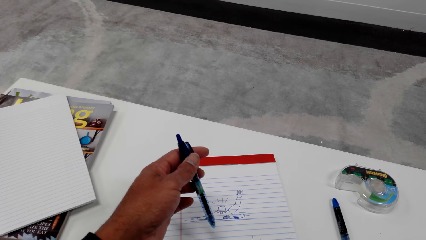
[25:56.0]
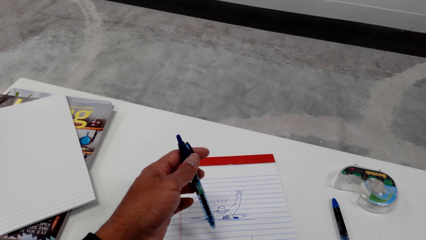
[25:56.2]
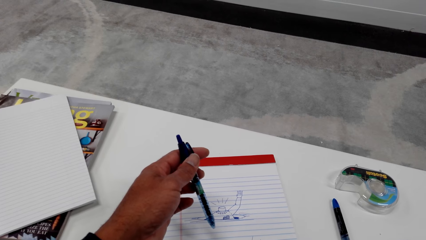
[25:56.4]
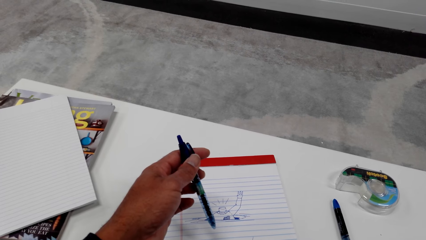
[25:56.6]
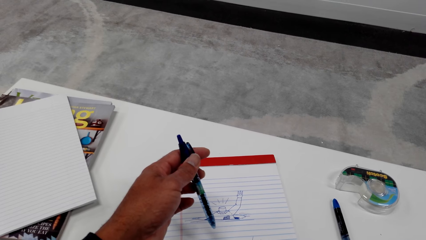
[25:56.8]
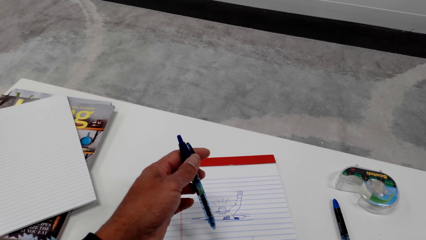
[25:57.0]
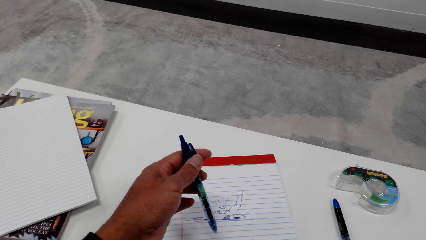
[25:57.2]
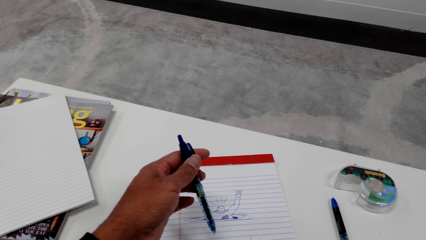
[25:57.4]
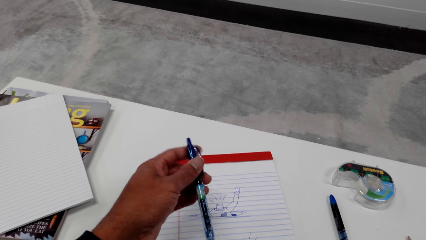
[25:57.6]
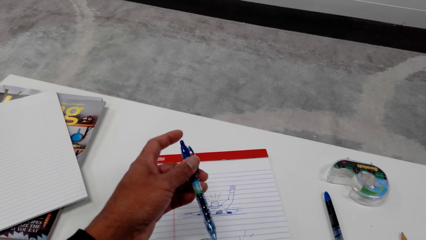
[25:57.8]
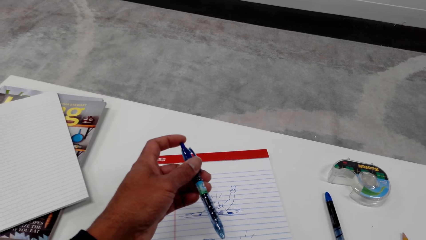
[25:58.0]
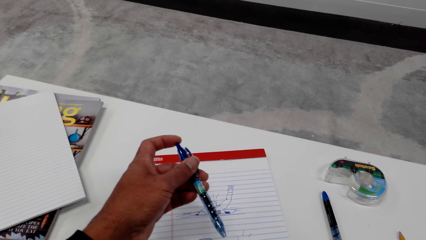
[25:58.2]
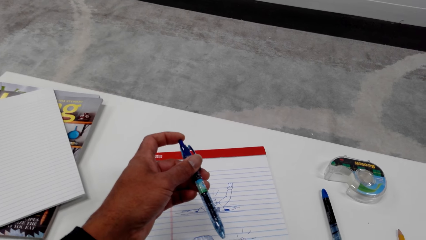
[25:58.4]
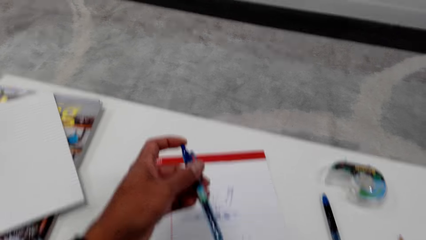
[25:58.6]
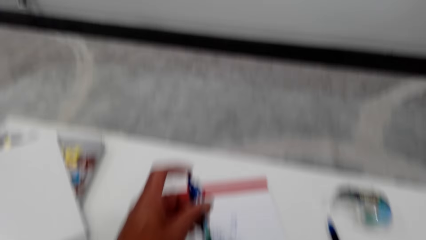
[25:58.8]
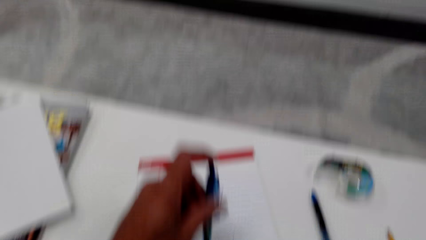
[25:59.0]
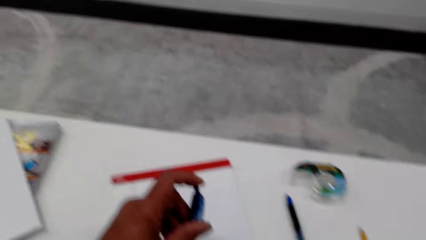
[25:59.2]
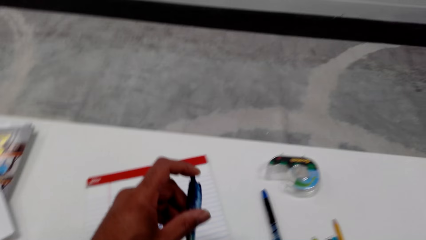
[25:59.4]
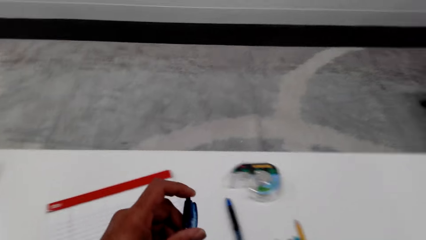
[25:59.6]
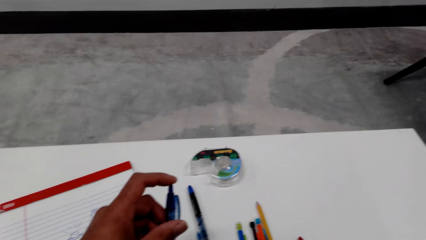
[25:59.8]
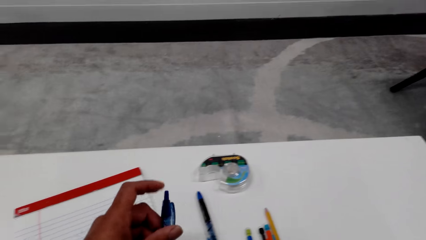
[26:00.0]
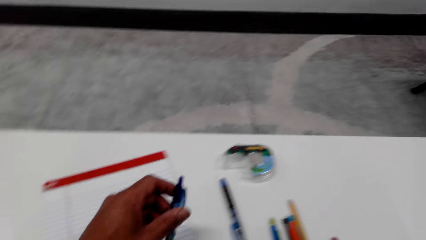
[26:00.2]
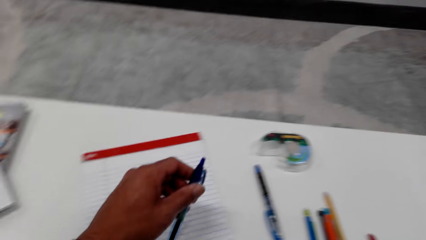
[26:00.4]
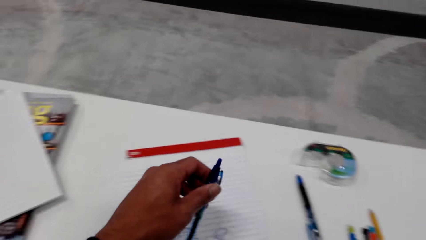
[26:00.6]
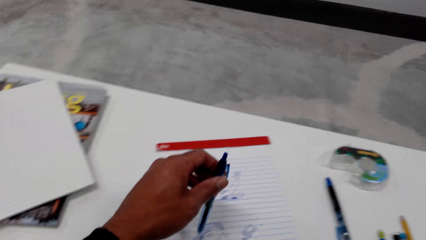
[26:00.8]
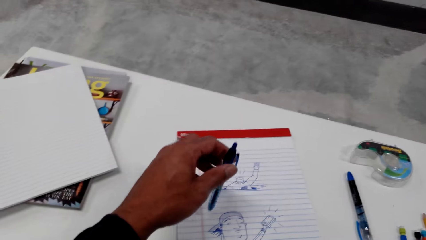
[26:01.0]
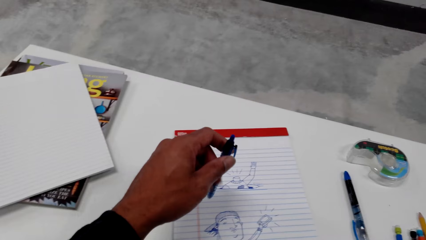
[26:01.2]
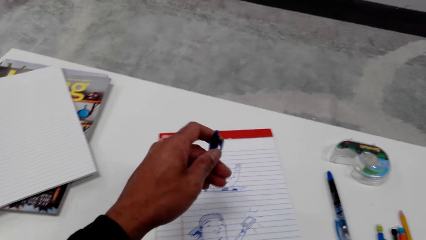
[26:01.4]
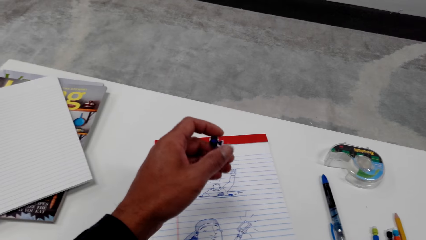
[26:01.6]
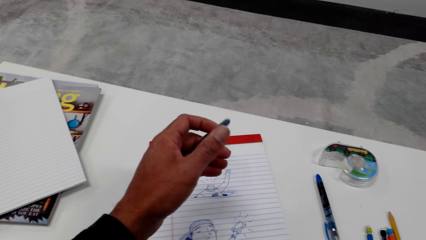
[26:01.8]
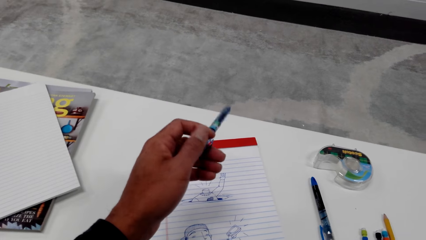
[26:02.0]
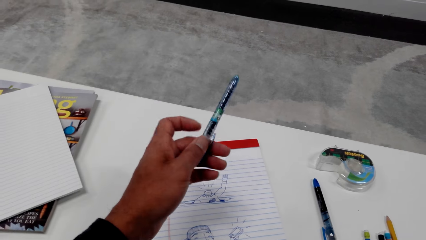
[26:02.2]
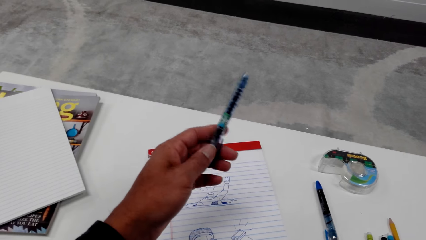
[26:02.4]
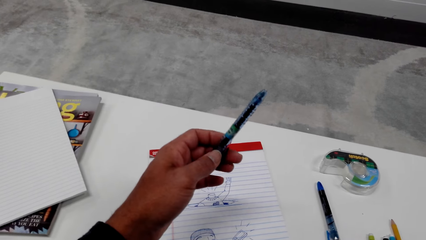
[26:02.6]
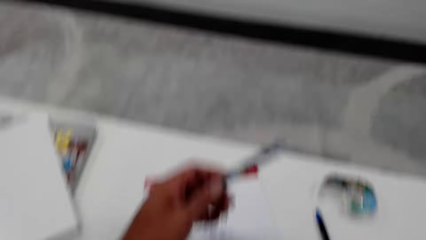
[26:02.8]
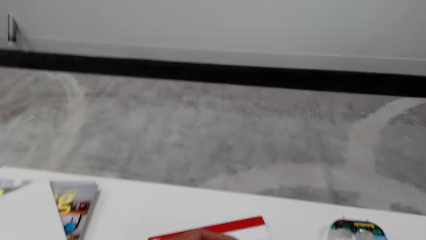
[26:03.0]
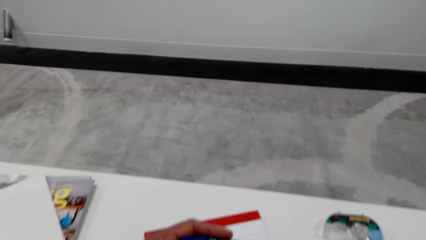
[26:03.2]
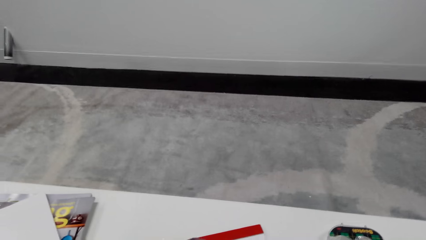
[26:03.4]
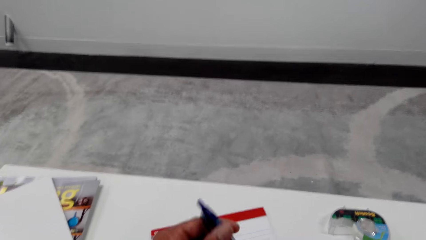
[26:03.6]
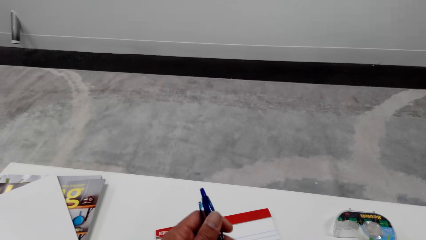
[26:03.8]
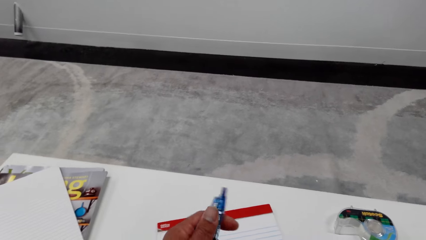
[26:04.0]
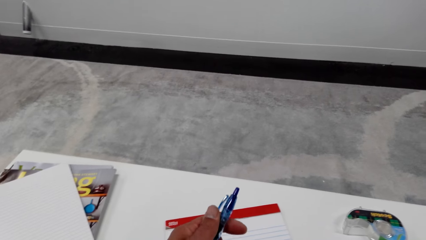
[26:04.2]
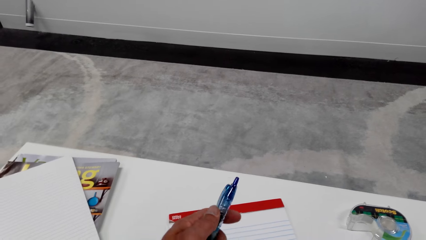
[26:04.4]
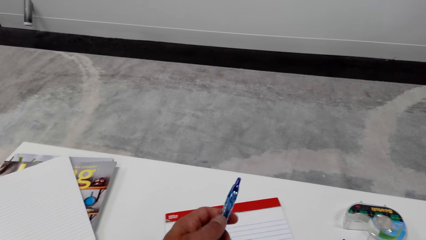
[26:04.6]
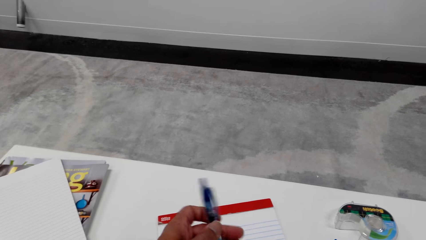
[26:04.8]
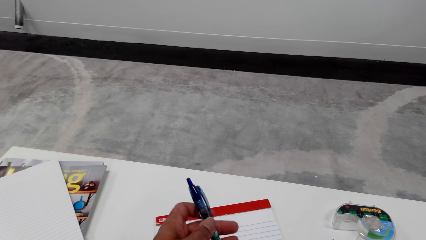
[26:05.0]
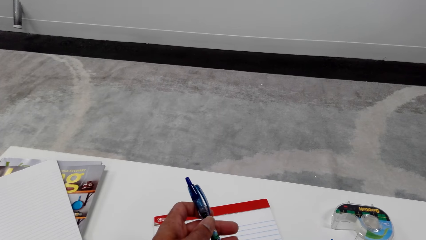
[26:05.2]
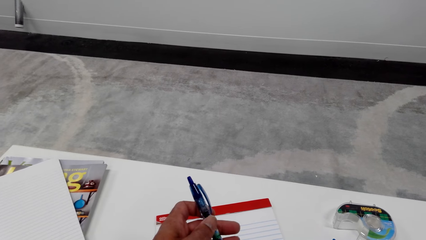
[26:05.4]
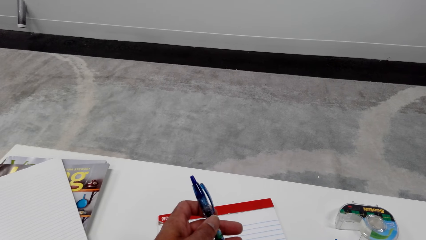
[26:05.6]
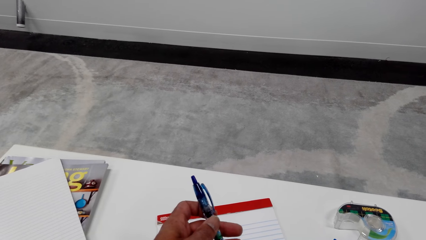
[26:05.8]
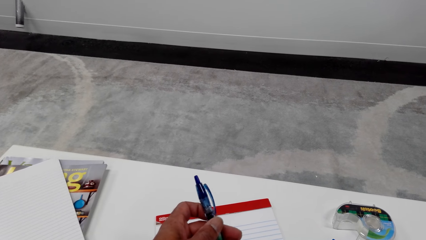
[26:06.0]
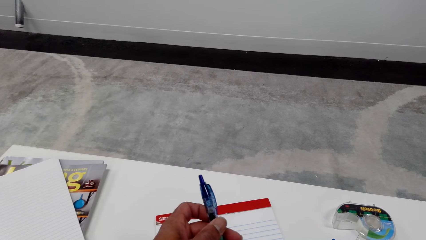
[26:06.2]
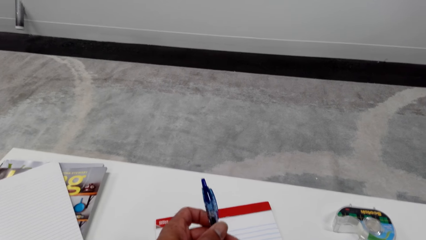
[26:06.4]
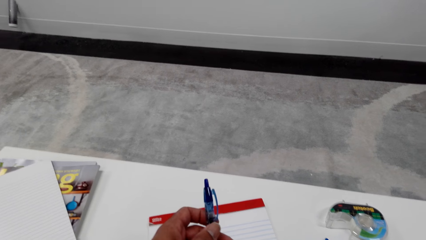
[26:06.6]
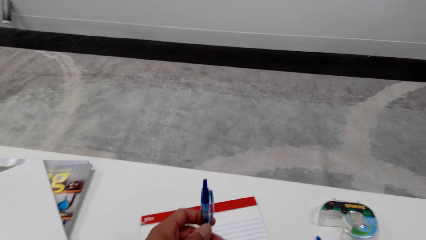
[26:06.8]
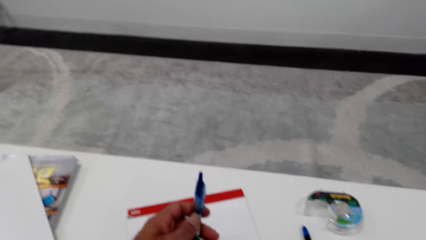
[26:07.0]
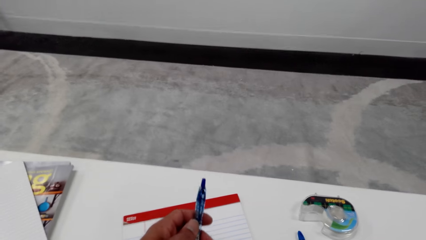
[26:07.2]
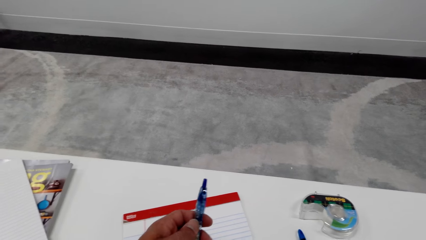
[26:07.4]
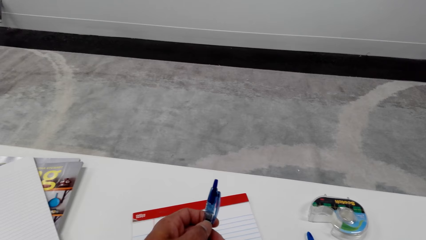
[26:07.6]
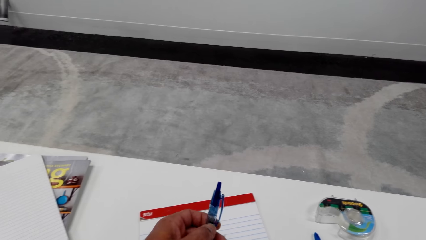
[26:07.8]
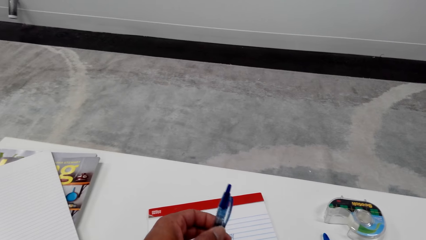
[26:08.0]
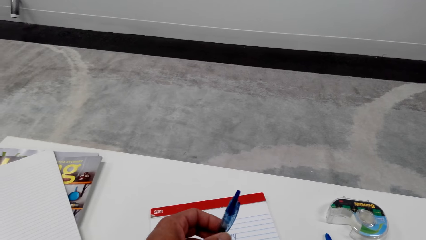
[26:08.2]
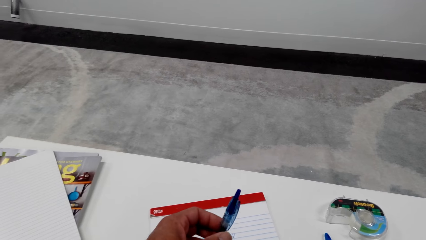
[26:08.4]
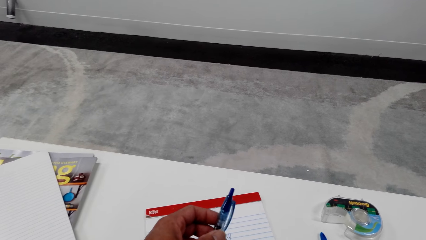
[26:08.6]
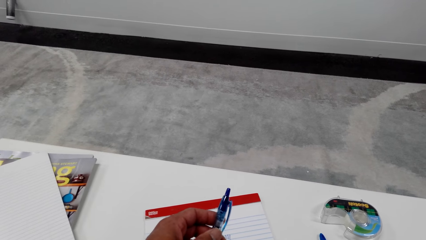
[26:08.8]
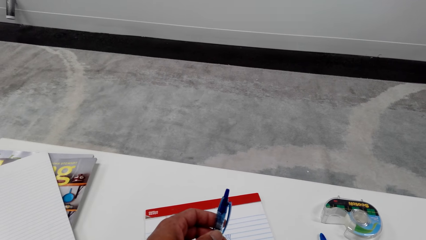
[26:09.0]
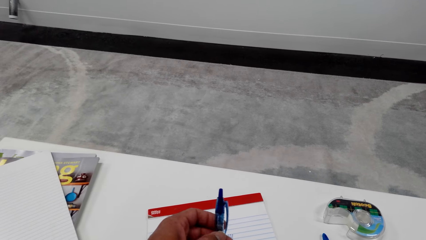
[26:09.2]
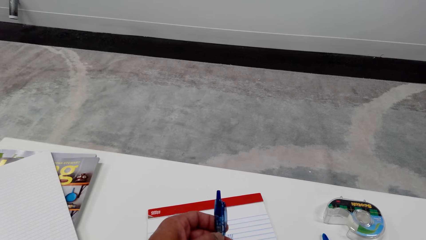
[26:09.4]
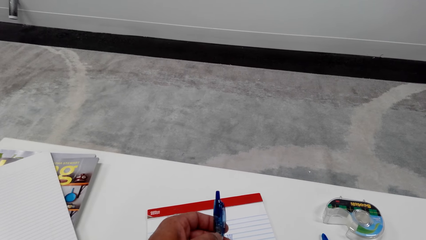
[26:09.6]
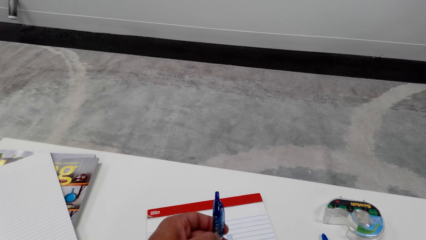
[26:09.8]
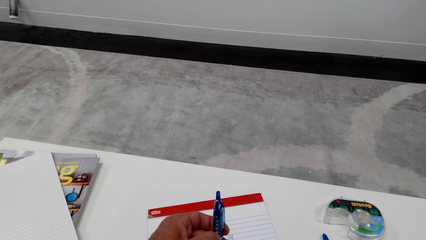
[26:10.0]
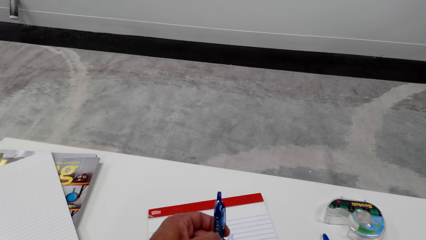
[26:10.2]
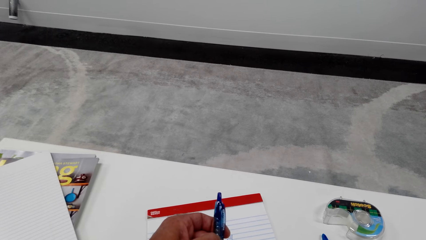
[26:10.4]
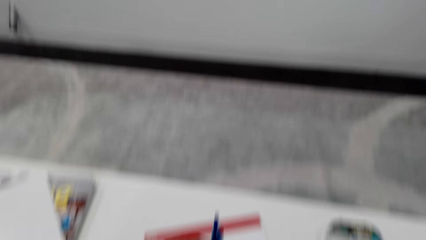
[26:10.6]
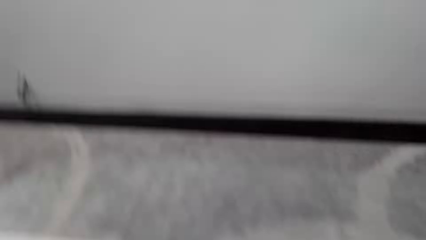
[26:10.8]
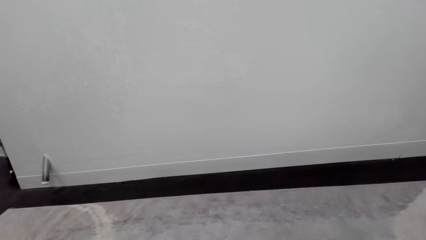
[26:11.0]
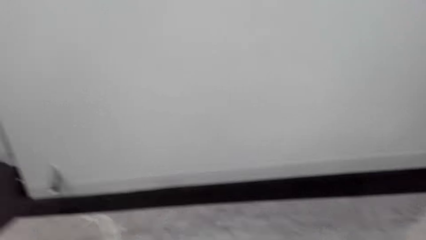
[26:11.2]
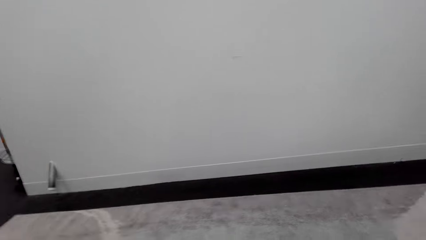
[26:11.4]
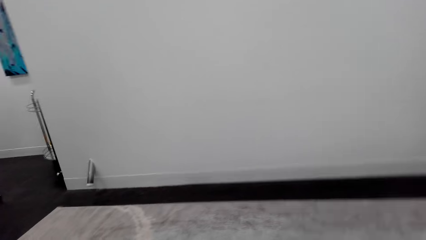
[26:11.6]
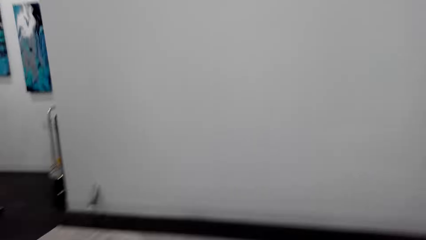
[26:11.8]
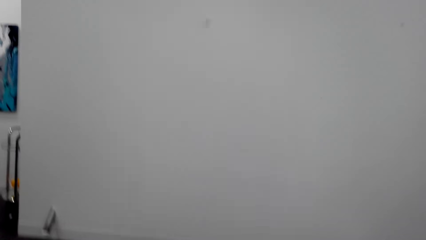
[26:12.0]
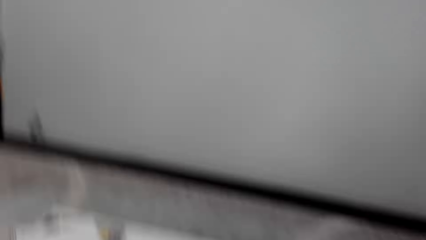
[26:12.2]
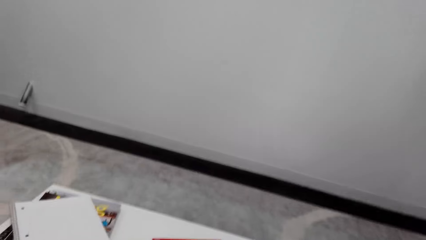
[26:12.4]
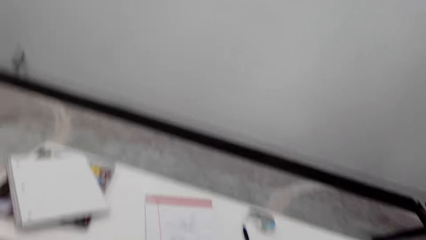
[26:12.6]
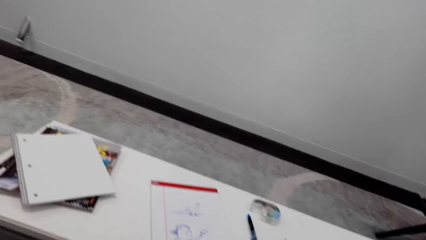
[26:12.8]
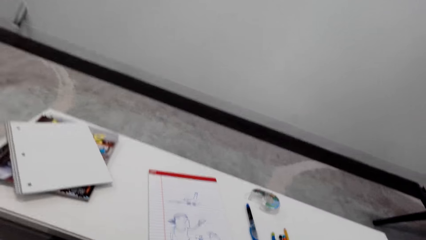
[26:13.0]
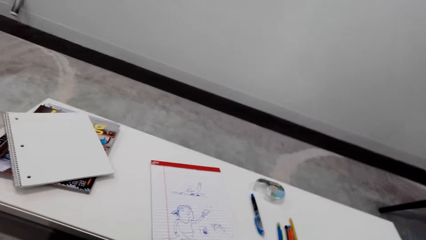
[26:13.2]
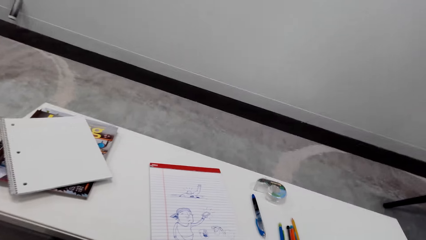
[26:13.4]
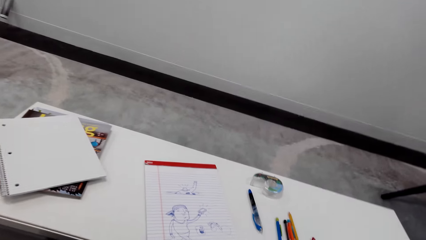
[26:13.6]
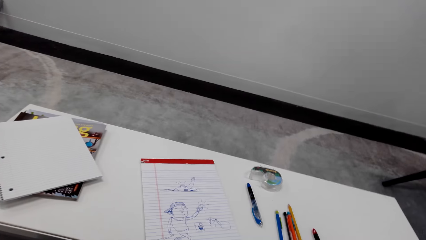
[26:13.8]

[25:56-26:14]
The camera wearer talks to a woman and places a finger on a pen. The woman talks to the camera wearer. The camera wearer laughs and moves a hand. The woman talks to the camera wearer. The camera wearer turns the pen and talks to the woman. The woman talks to the camera wearer. The camera wearer moves the pen, talks to the woman, looks around, and talks on the phone. The woman talks to the camera wearer.
